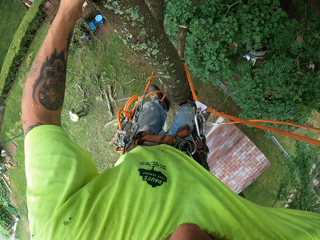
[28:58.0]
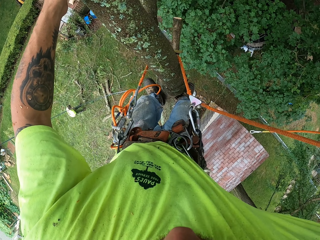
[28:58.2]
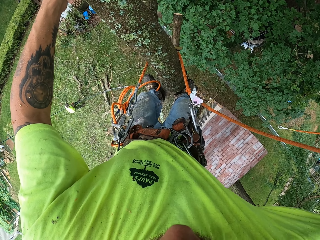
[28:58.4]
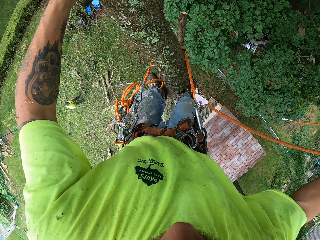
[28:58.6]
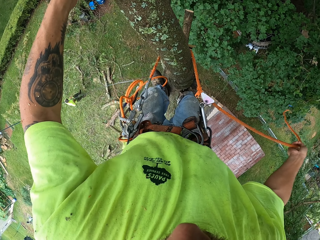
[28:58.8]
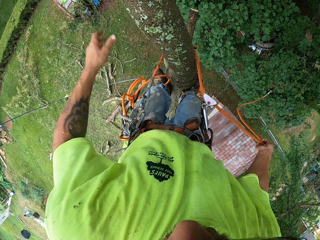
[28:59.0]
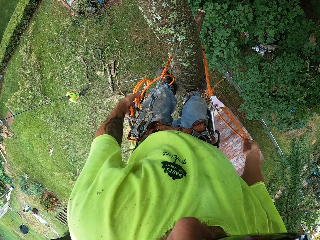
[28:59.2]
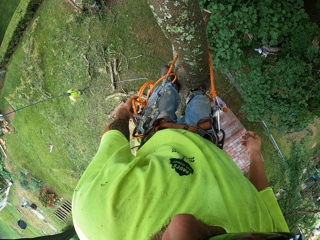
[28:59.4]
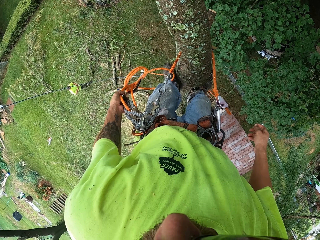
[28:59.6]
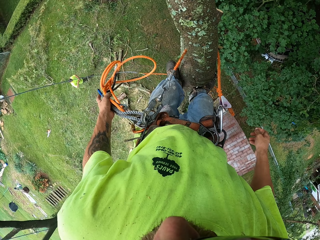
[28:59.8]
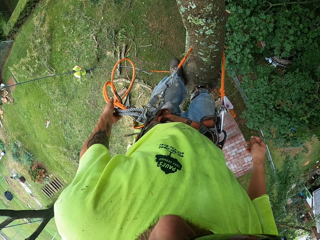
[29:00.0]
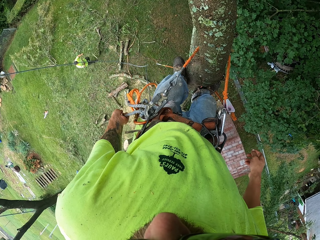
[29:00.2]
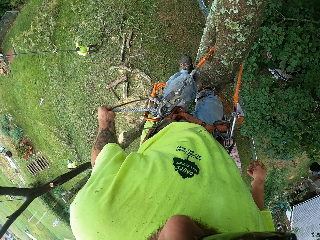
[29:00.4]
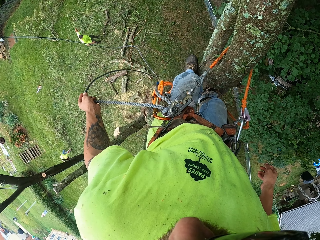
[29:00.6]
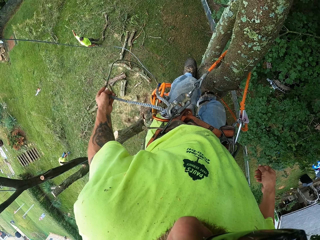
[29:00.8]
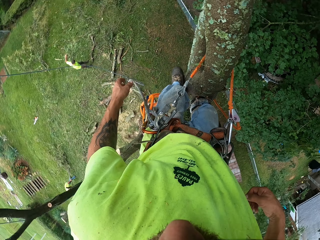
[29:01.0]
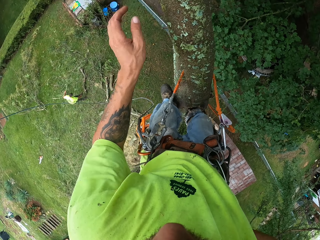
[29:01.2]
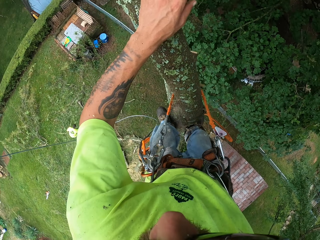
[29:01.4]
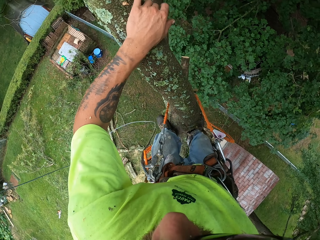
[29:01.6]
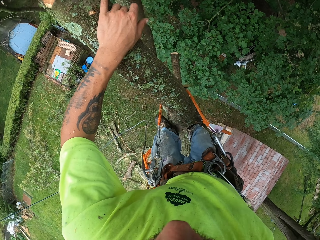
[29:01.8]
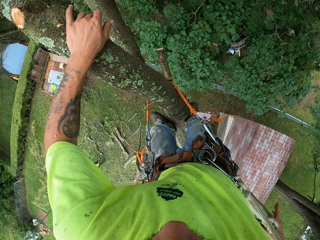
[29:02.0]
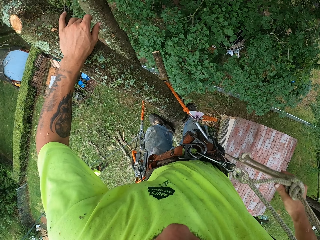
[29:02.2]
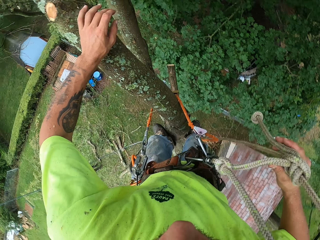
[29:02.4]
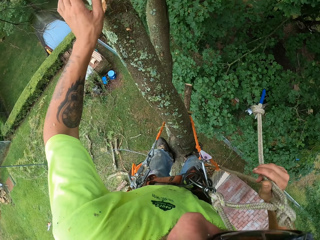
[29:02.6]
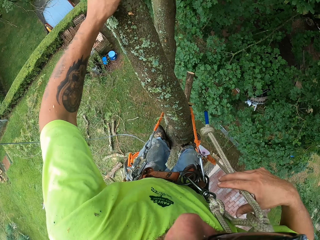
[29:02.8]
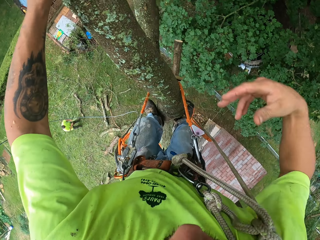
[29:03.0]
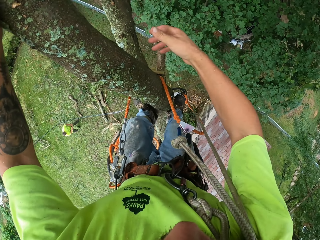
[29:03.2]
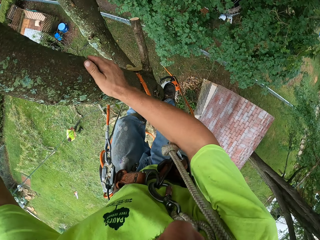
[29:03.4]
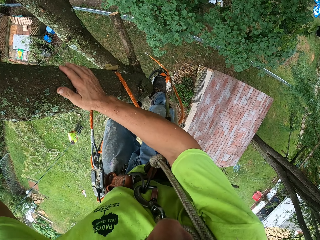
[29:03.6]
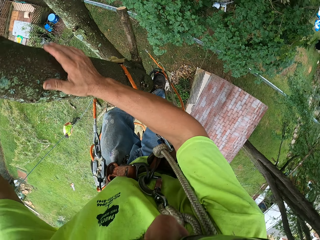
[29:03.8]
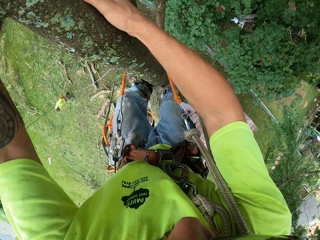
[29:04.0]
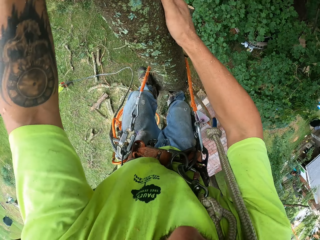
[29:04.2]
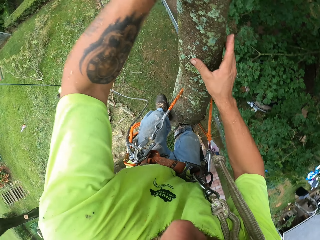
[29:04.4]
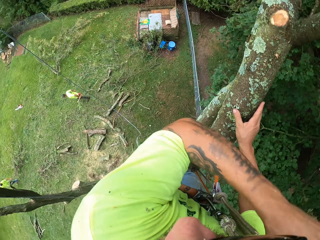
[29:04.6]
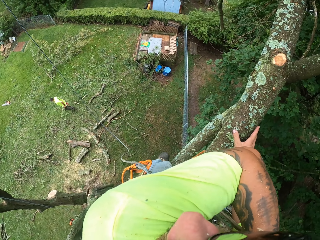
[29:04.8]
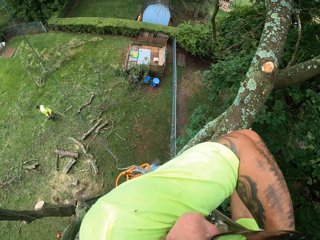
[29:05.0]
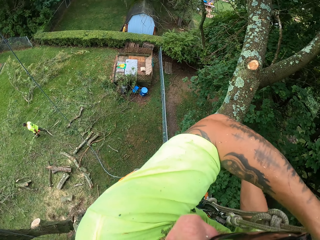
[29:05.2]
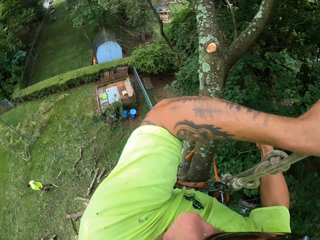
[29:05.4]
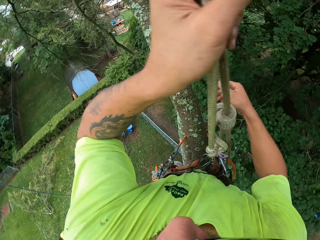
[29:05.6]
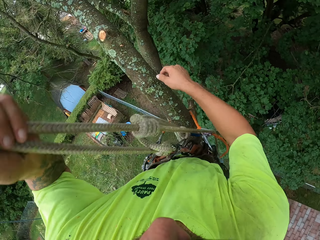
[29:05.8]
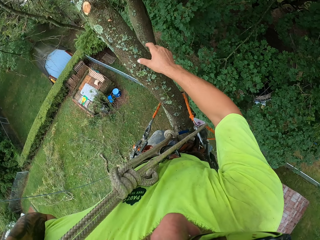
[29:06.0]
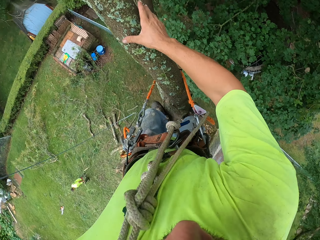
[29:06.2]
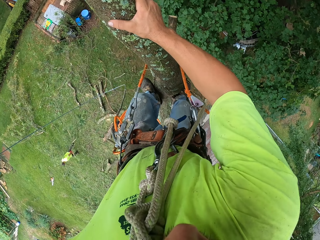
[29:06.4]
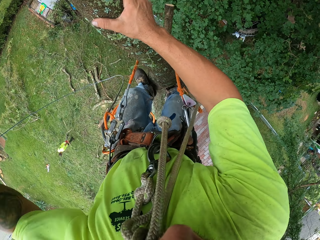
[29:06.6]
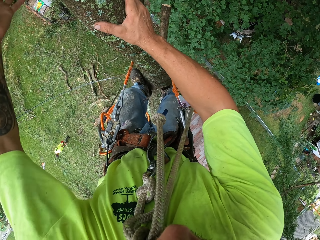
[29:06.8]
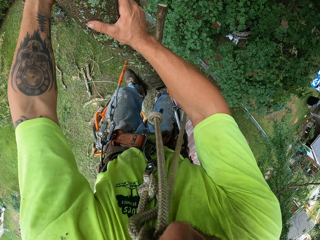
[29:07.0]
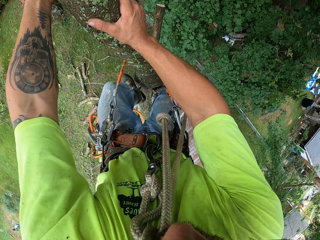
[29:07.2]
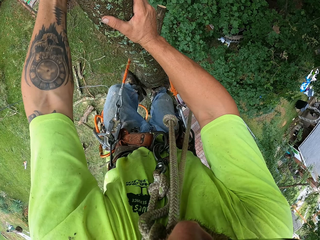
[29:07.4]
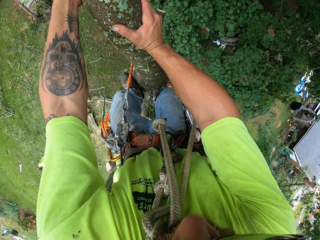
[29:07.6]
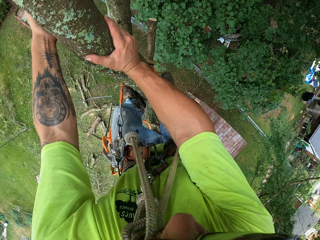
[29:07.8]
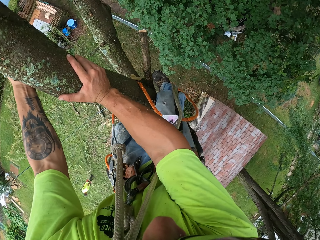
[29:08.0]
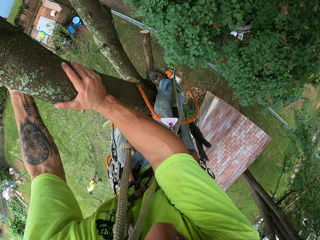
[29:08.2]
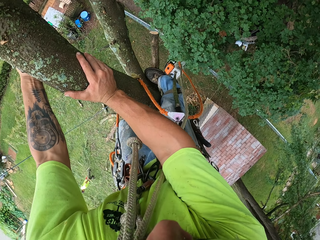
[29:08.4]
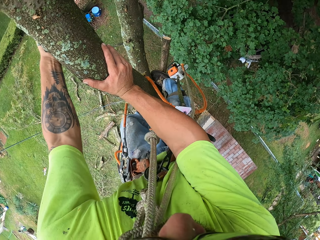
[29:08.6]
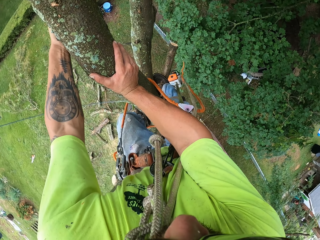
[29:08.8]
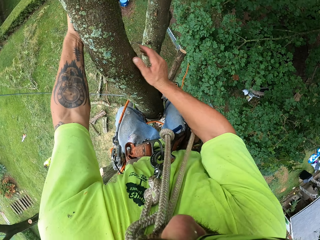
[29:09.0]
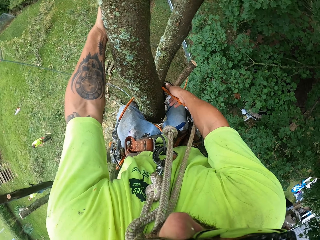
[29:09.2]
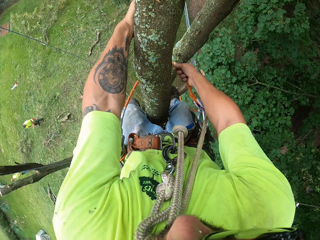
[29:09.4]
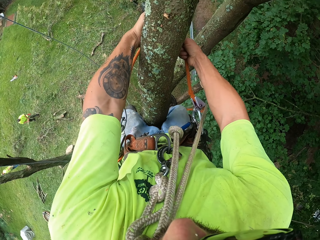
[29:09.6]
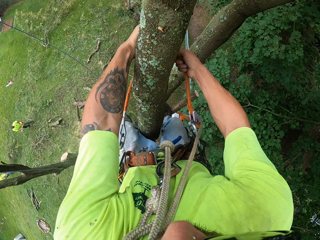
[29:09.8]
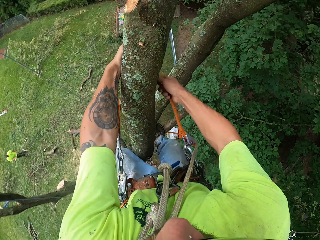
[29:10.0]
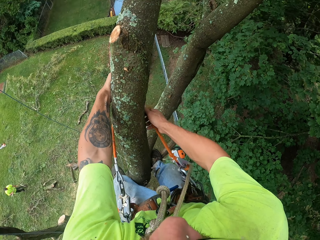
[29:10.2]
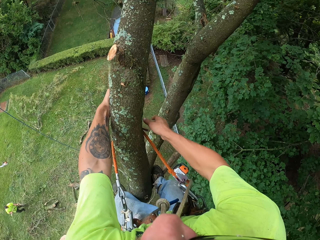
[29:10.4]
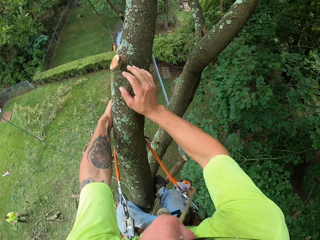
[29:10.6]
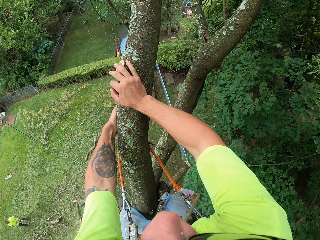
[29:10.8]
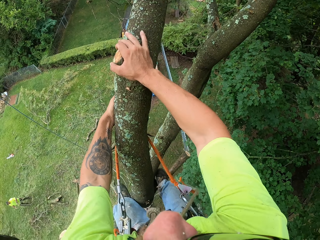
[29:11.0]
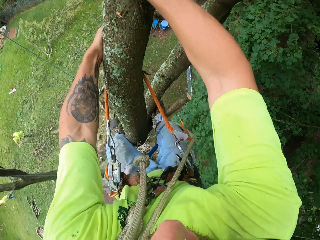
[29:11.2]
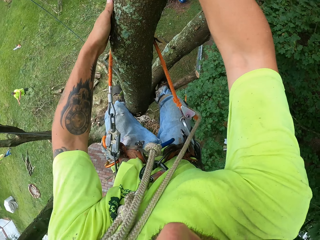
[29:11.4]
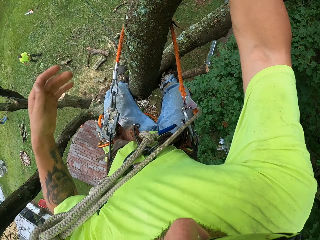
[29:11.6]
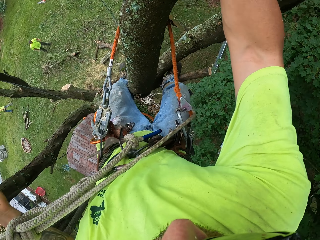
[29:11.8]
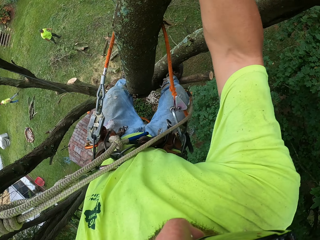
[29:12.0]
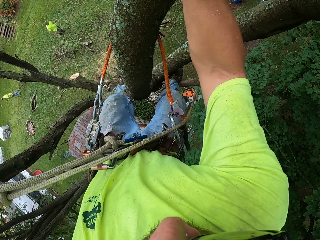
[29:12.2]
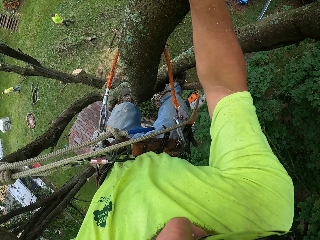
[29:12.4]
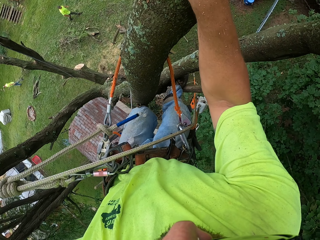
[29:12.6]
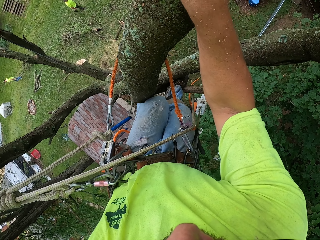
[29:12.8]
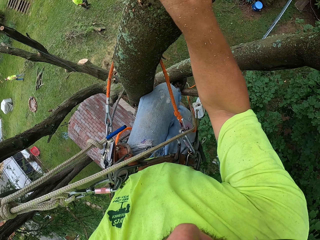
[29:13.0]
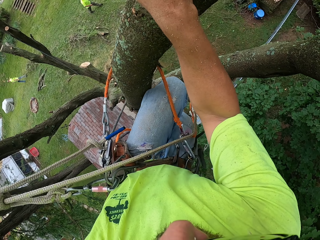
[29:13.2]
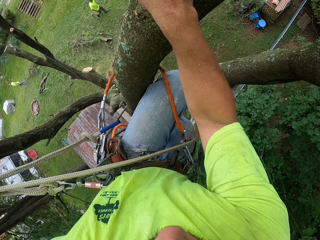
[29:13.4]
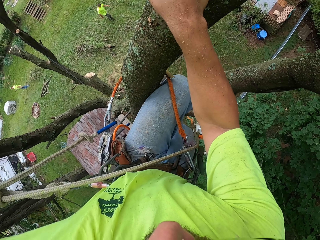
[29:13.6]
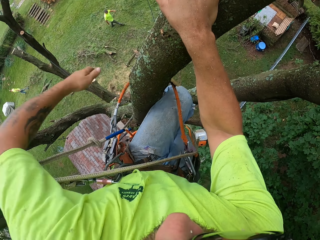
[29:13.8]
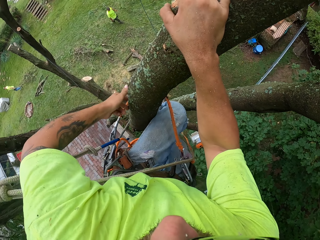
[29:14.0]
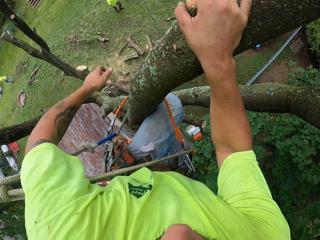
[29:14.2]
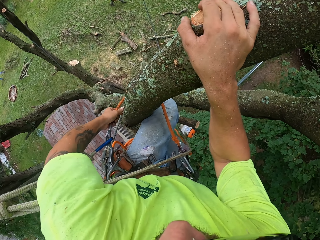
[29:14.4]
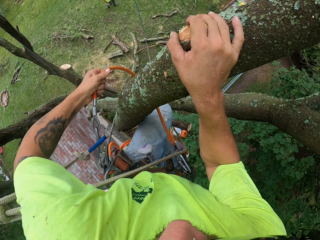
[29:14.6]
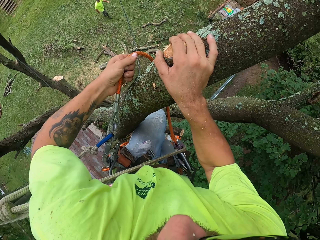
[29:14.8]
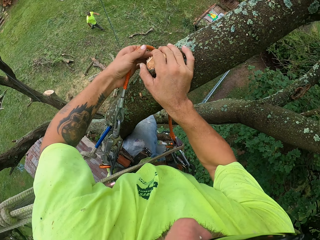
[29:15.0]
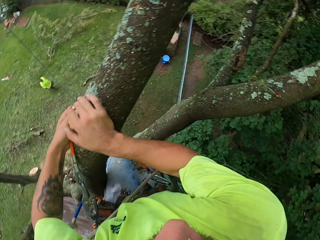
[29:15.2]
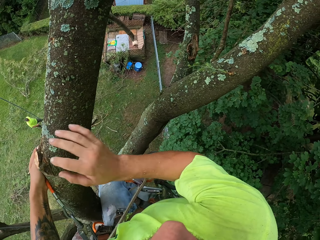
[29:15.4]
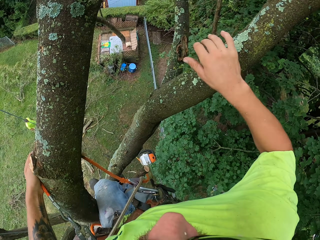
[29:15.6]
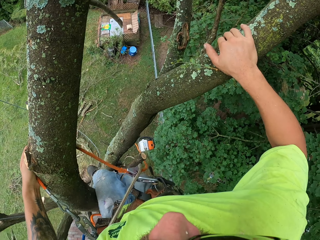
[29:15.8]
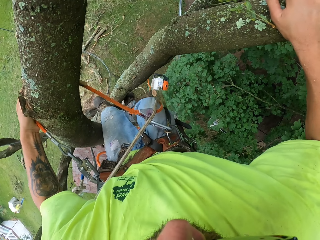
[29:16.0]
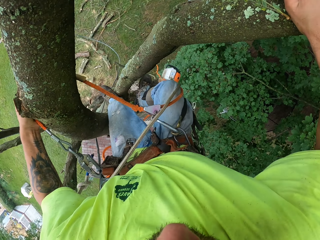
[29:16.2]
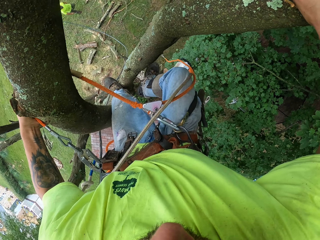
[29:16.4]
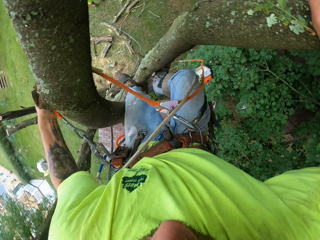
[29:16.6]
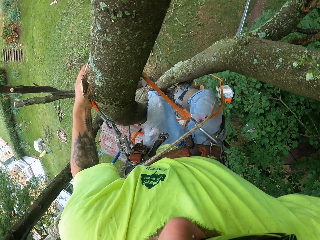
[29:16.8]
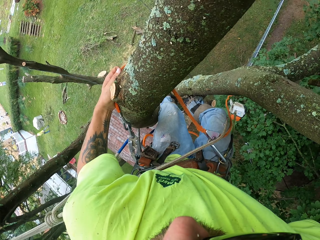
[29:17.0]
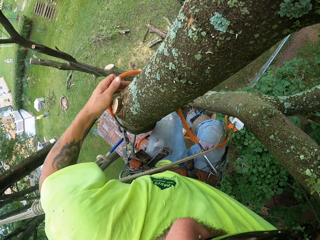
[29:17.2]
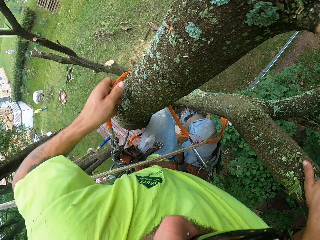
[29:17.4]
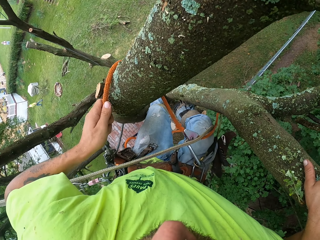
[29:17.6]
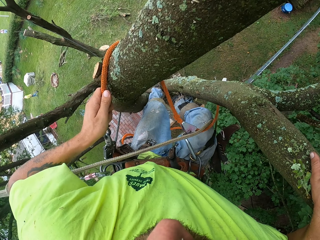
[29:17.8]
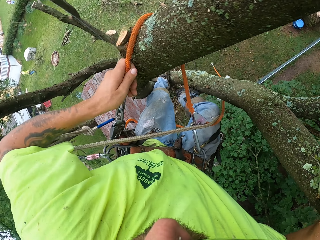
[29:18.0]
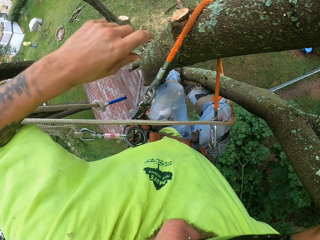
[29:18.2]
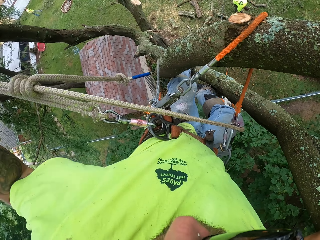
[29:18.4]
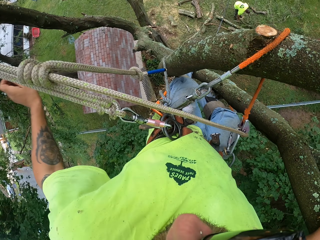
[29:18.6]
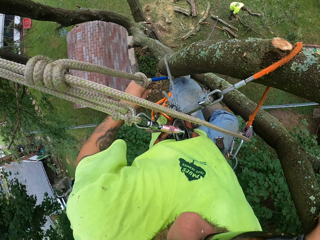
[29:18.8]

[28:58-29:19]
The camera wearer adjusts a rope. He lowers down the rope. He holds a tree with both hands. He pulls the rope on his shoulder. He moves his head. He climbs up the tree. He pulls up the rope. He supports himself with his hands. He moves his legs to the side. He pulls up the rope. He holds another branch.
